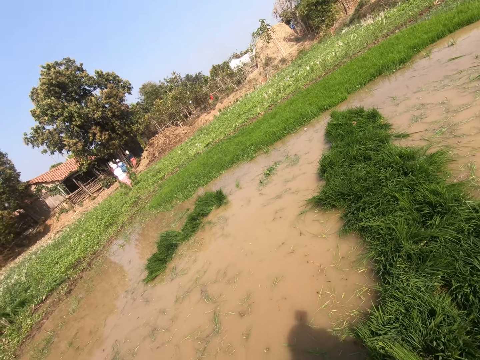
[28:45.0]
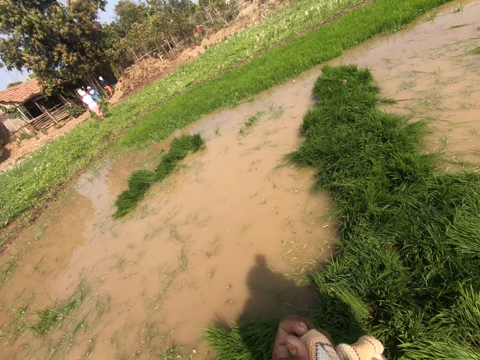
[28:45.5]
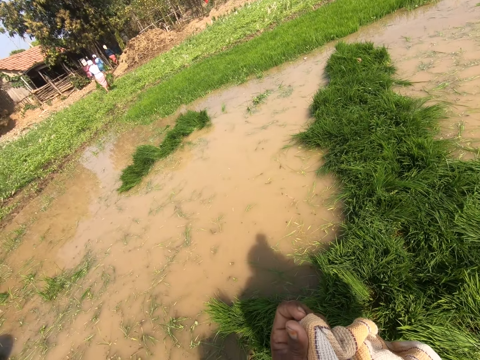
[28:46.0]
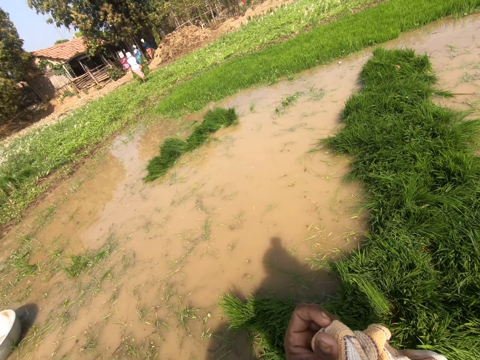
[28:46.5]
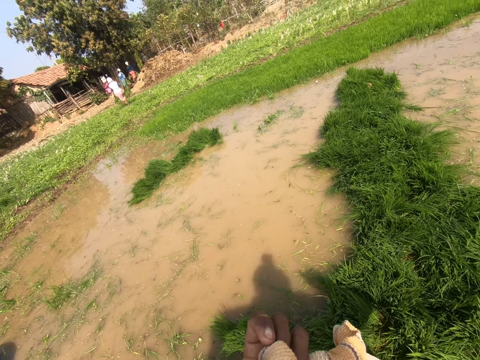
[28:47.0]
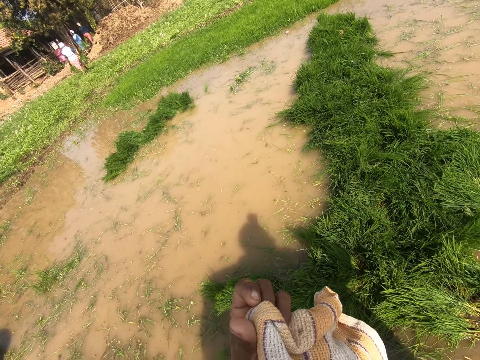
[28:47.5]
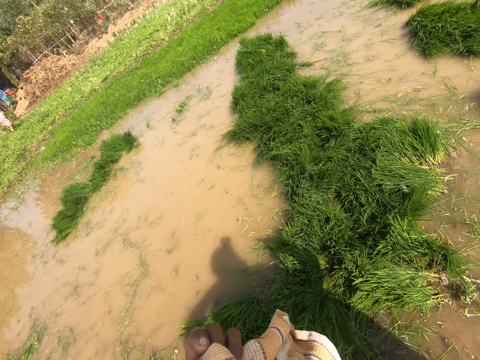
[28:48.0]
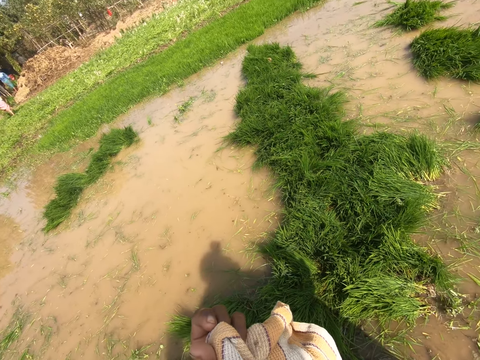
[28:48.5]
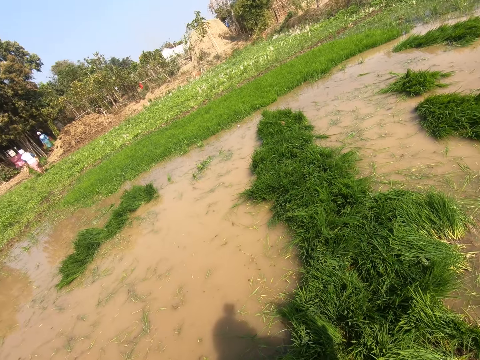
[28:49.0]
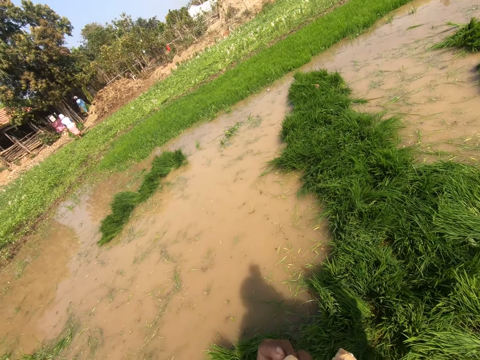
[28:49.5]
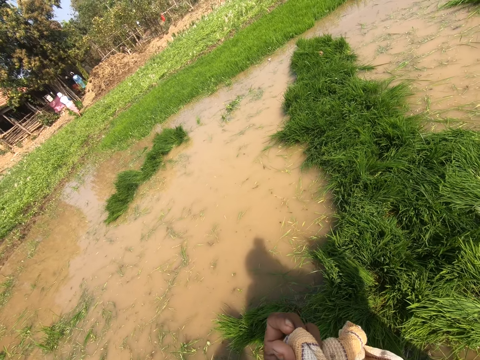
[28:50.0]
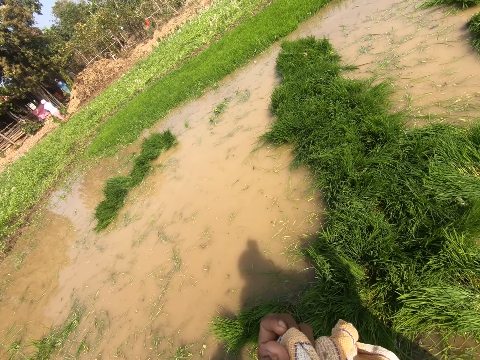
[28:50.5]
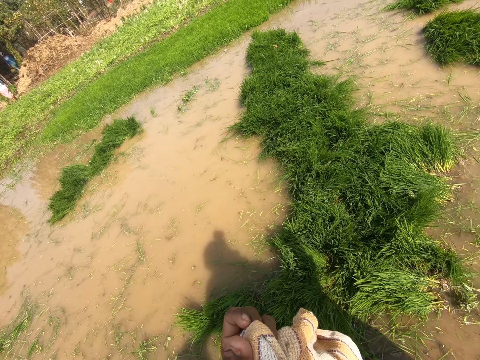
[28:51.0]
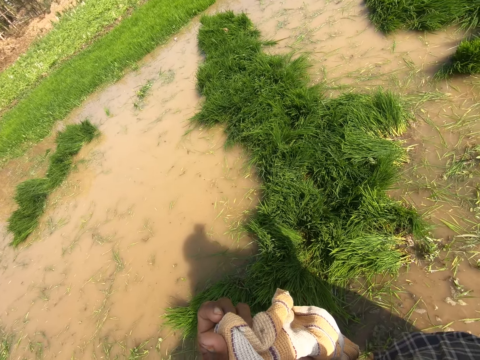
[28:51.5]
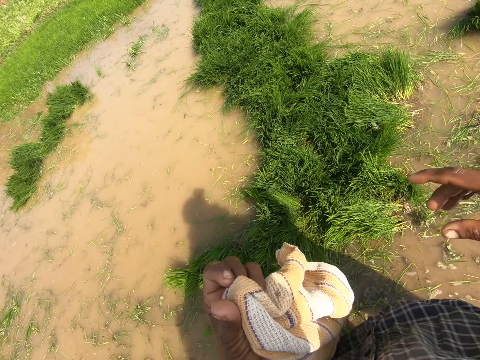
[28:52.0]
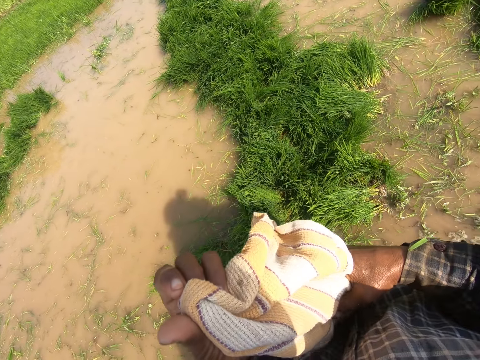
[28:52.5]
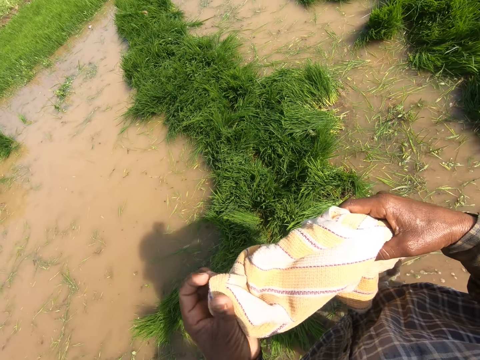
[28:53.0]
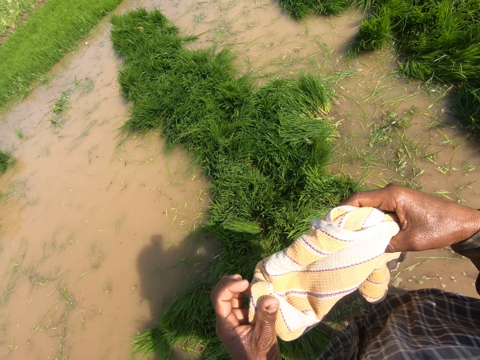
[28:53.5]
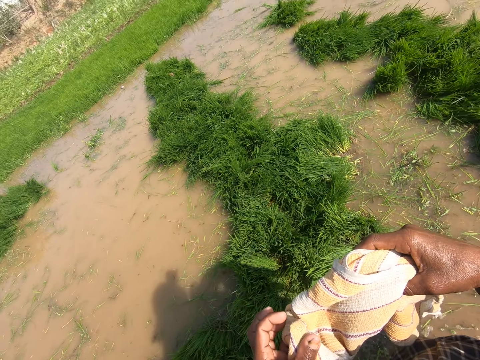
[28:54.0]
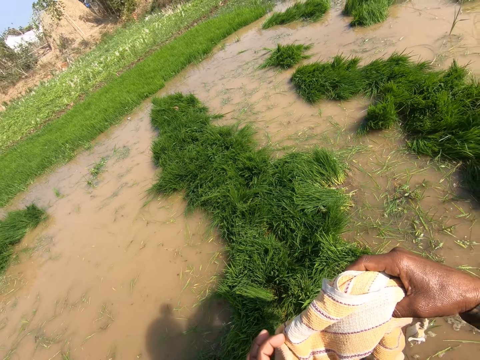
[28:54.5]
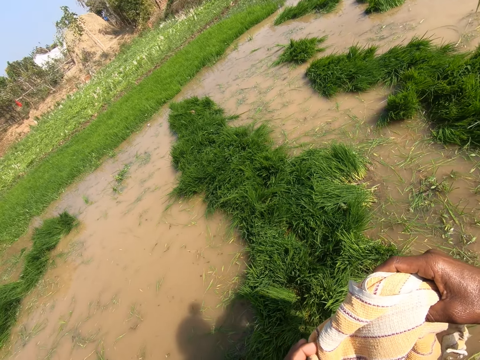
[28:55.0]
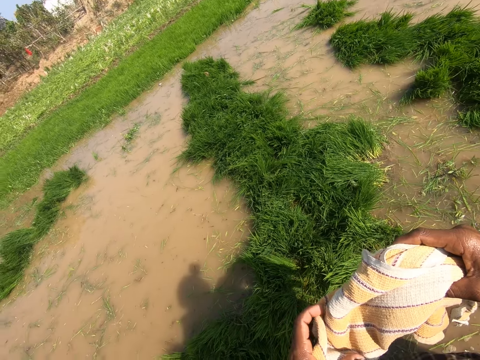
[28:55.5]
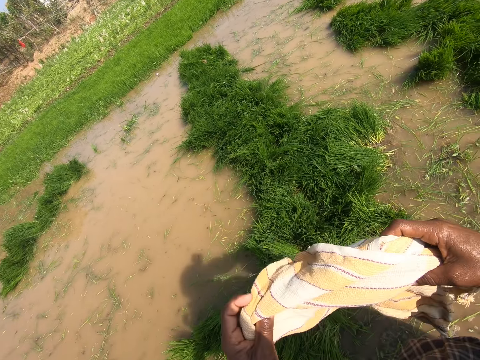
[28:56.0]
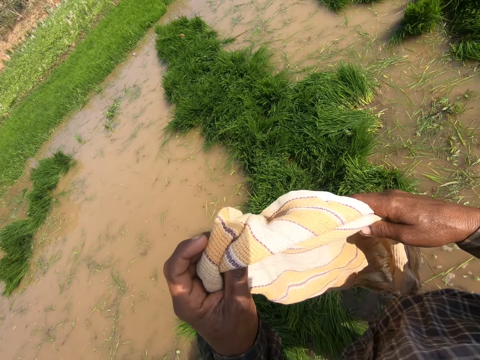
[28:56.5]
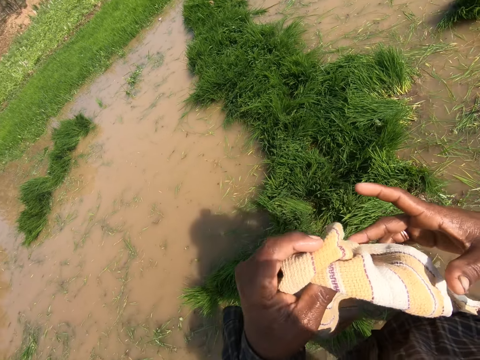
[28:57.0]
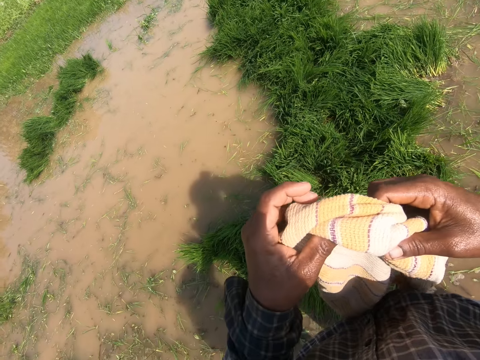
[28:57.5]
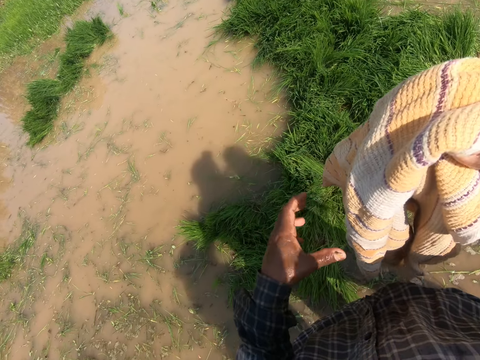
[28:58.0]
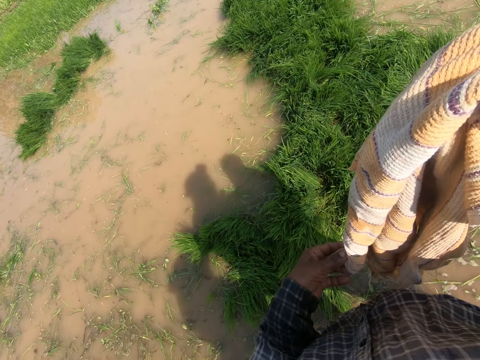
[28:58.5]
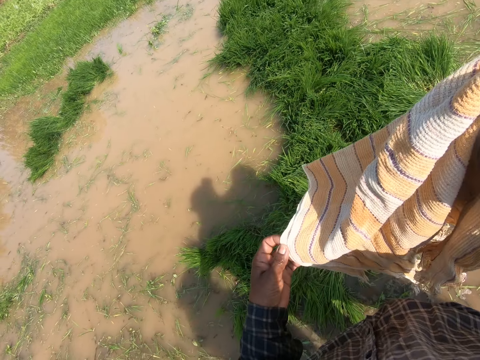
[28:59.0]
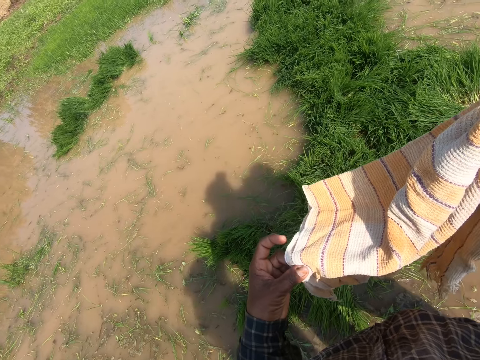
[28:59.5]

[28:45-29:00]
The camera wearer holds the cloth. They hold the cloth again.

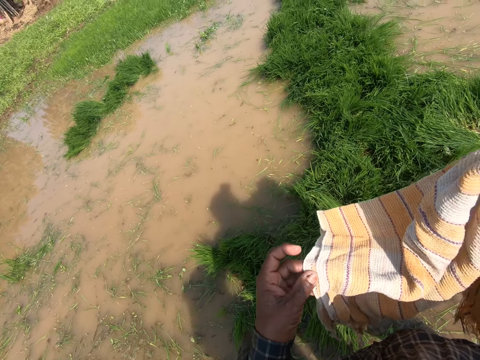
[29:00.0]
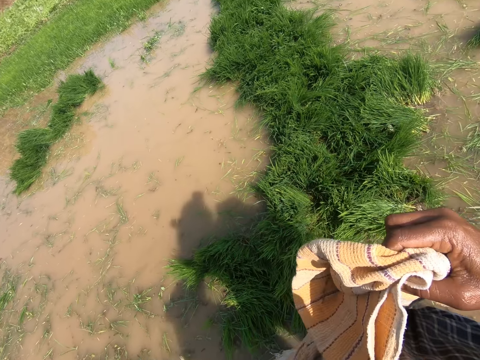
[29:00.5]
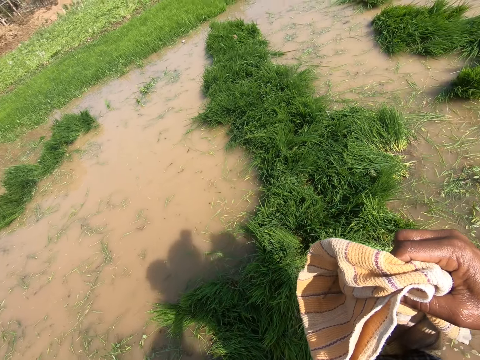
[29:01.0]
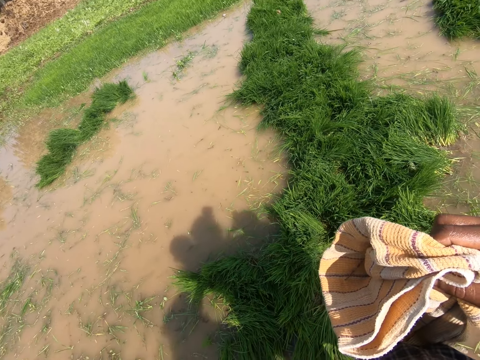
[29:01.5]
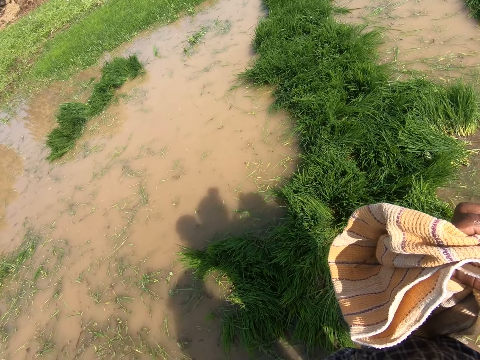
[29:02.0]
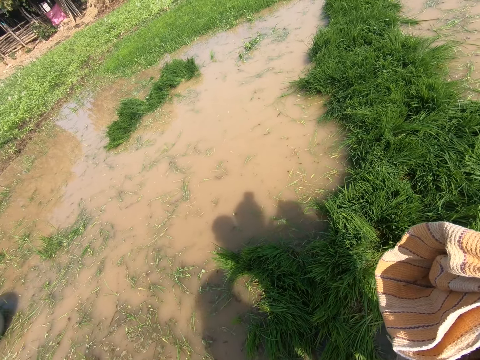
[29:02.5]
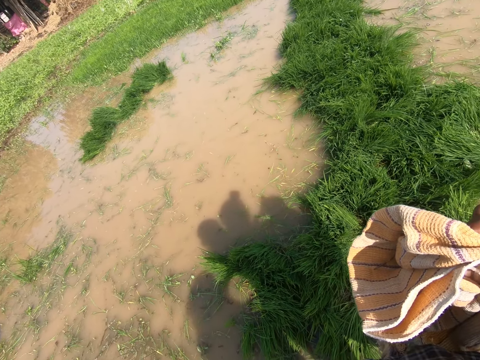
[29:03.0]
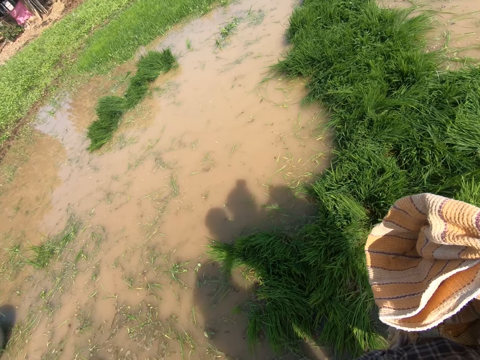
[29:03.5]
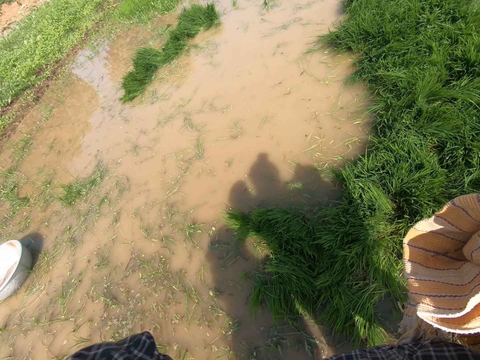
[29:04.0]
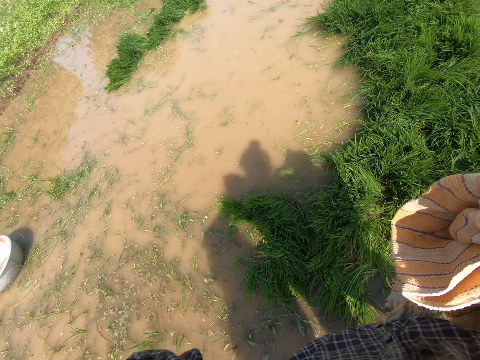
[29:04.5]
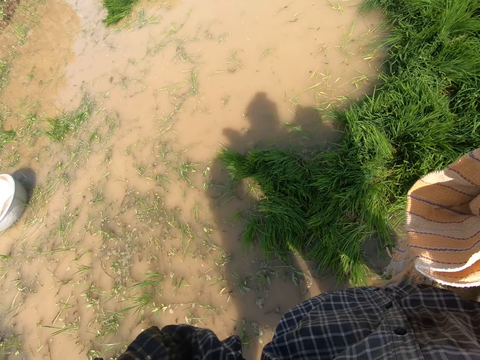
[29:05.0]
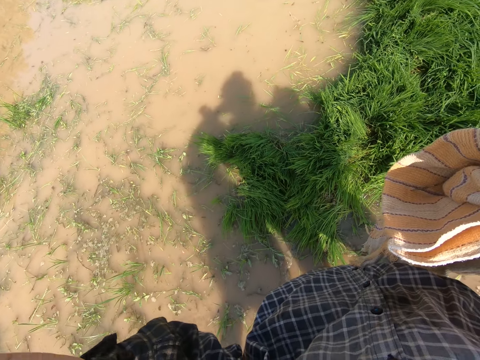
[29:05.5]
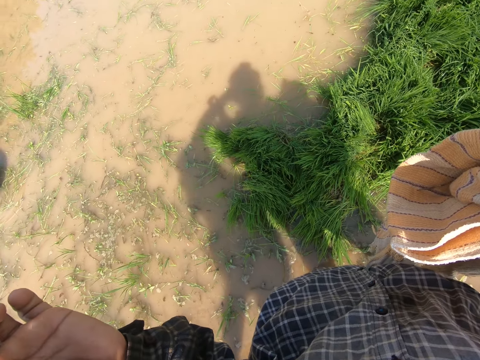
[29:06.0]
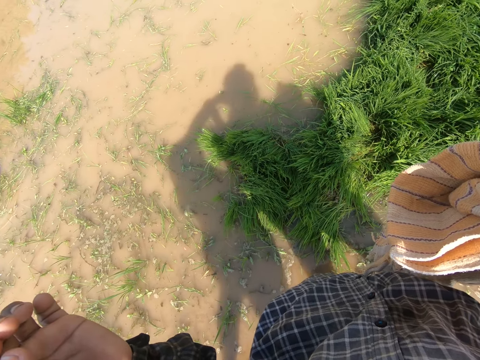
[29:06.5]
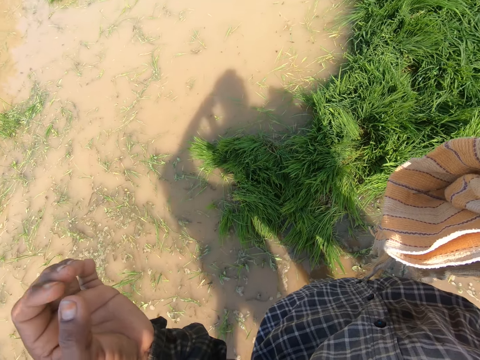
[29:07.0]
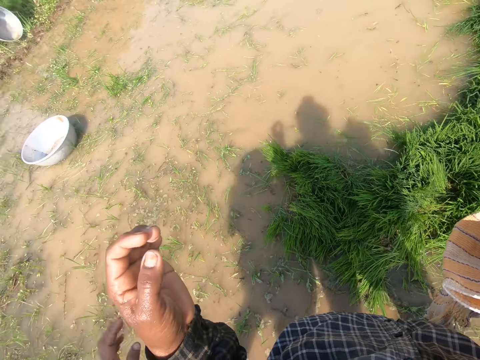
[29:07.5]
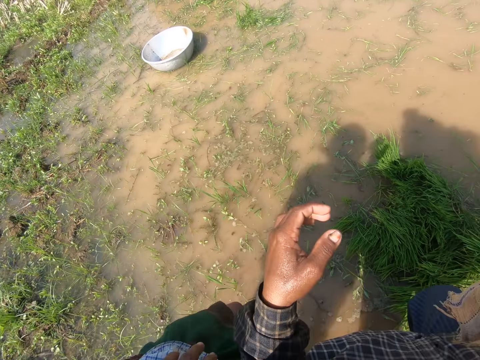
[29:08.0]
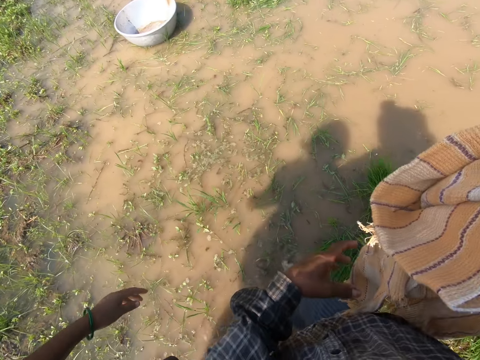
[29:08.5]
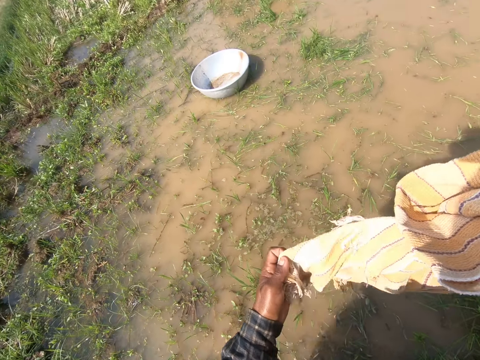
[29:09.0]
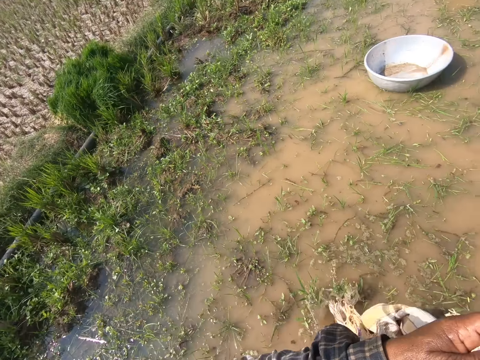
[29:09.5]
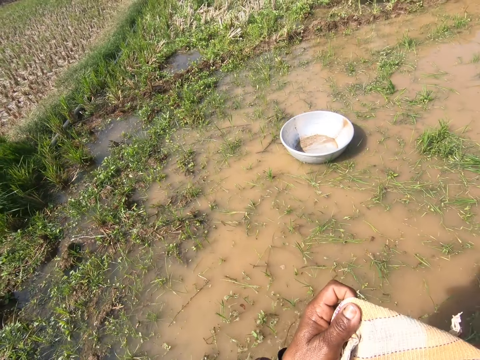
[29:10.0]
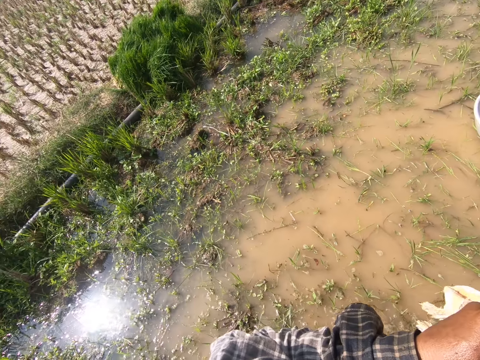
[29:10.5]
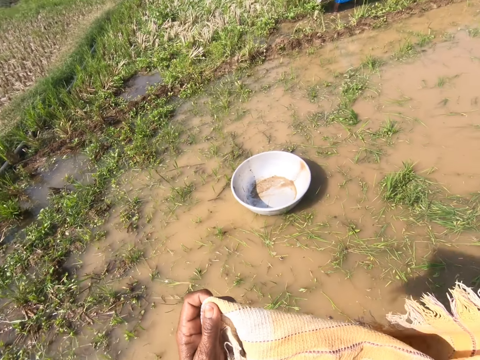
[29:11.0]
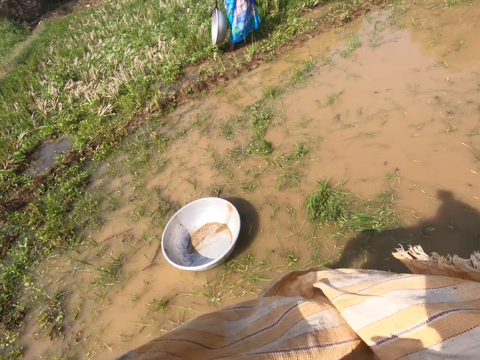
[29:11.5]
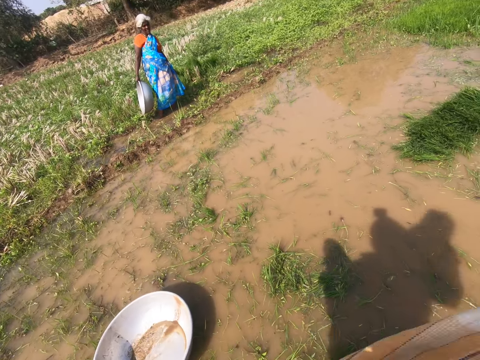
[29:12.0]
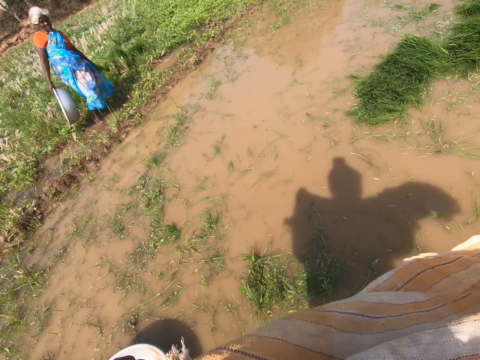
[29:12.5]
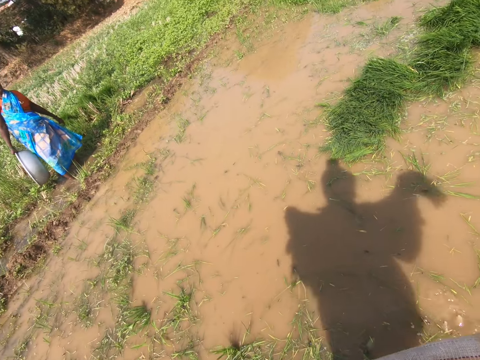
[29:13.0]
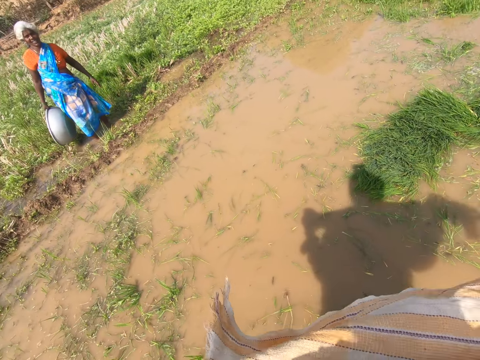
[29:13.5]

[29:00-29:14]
The camera wearer walks in water.
